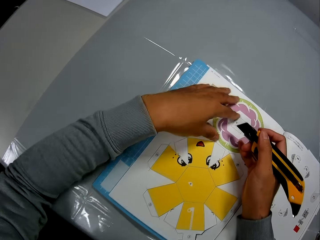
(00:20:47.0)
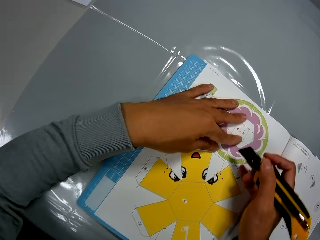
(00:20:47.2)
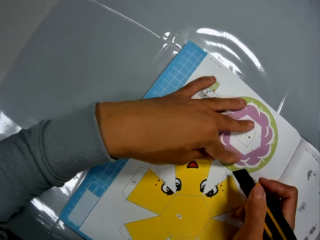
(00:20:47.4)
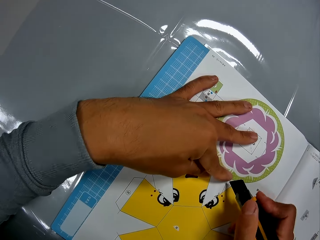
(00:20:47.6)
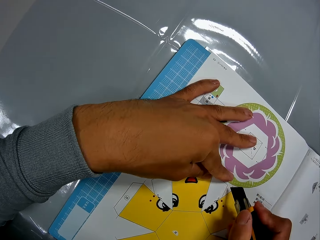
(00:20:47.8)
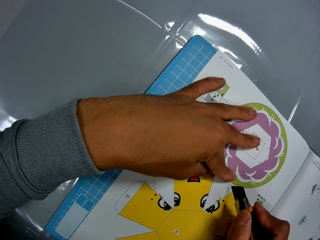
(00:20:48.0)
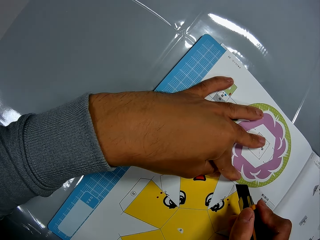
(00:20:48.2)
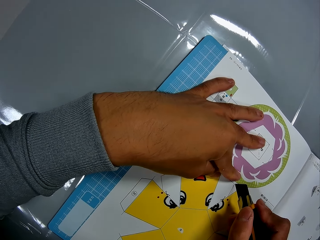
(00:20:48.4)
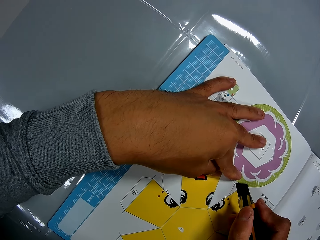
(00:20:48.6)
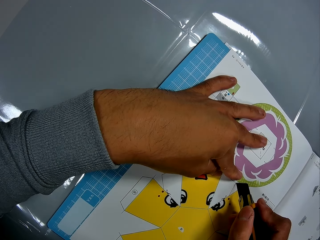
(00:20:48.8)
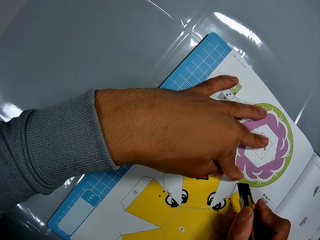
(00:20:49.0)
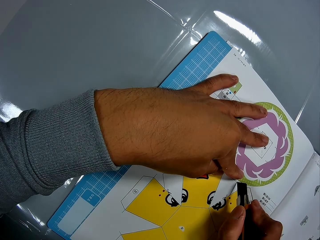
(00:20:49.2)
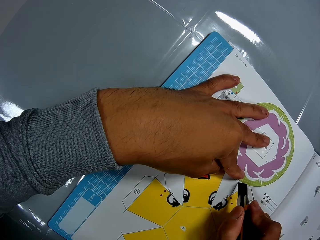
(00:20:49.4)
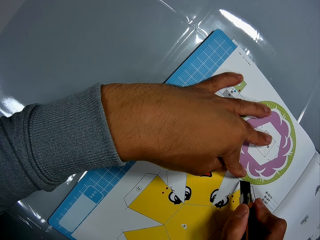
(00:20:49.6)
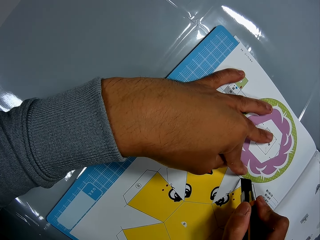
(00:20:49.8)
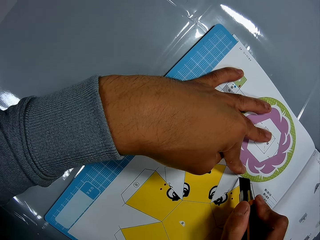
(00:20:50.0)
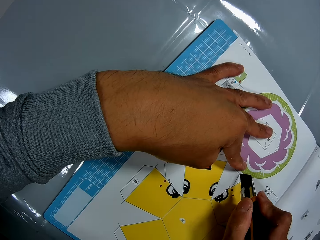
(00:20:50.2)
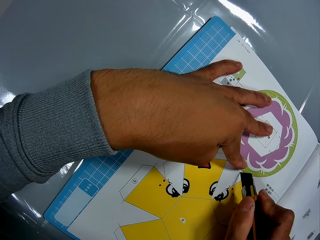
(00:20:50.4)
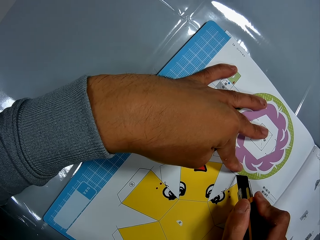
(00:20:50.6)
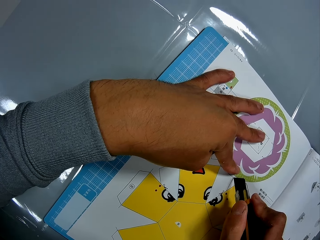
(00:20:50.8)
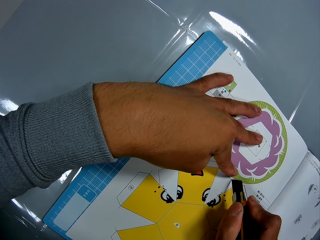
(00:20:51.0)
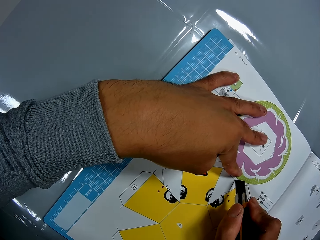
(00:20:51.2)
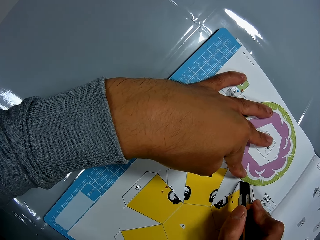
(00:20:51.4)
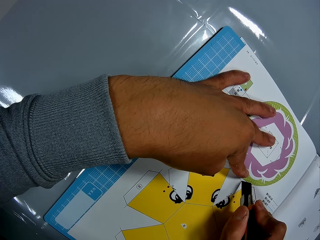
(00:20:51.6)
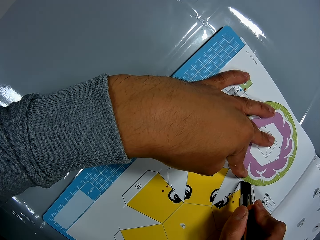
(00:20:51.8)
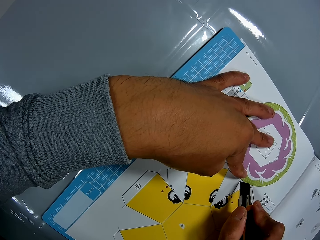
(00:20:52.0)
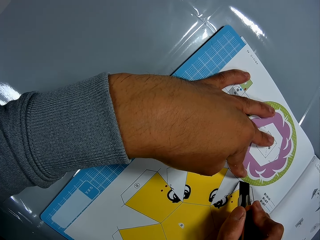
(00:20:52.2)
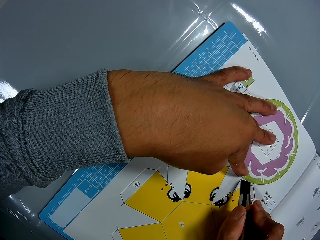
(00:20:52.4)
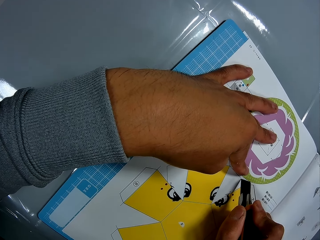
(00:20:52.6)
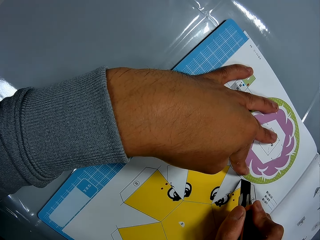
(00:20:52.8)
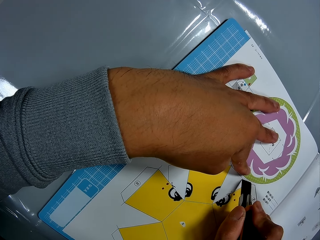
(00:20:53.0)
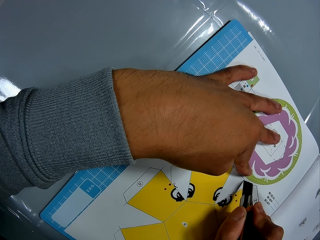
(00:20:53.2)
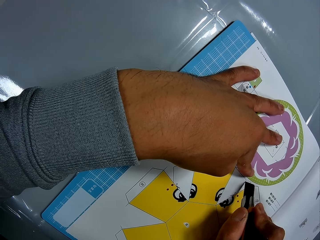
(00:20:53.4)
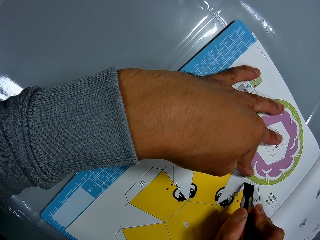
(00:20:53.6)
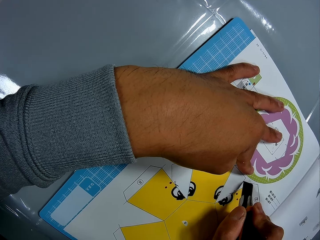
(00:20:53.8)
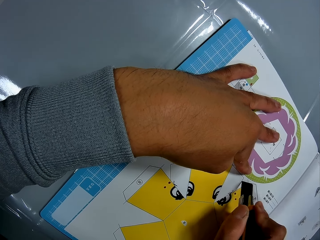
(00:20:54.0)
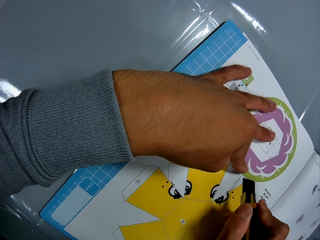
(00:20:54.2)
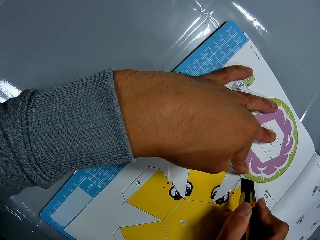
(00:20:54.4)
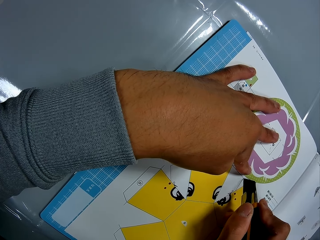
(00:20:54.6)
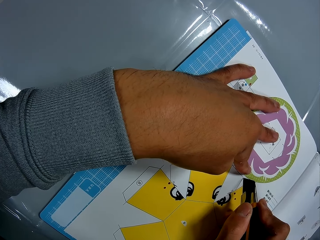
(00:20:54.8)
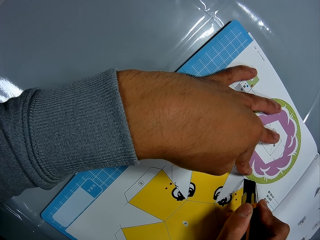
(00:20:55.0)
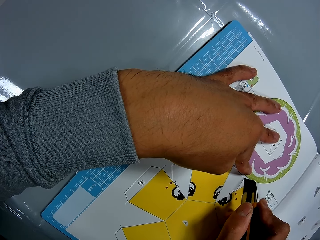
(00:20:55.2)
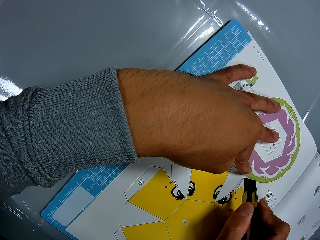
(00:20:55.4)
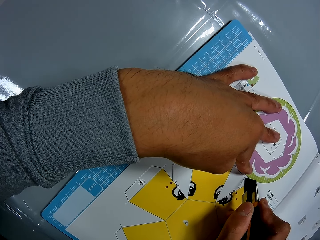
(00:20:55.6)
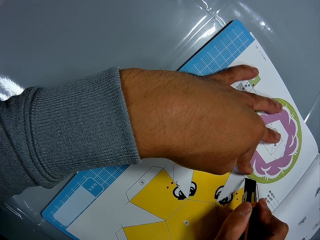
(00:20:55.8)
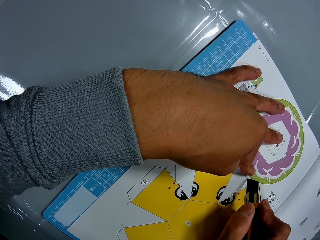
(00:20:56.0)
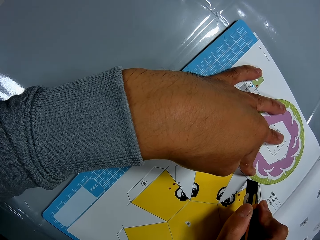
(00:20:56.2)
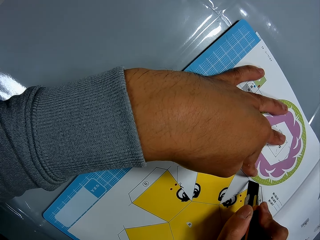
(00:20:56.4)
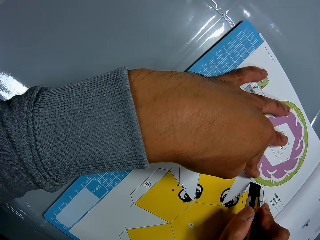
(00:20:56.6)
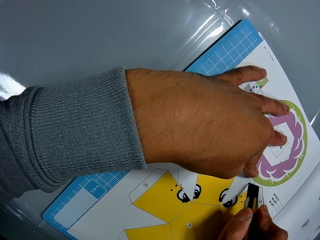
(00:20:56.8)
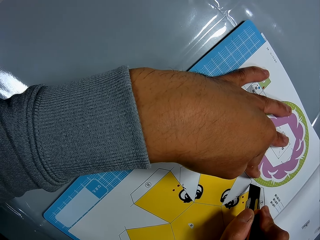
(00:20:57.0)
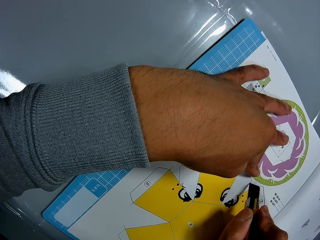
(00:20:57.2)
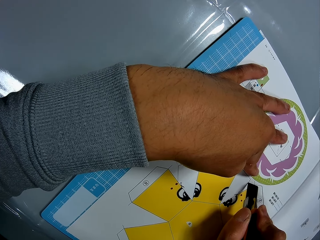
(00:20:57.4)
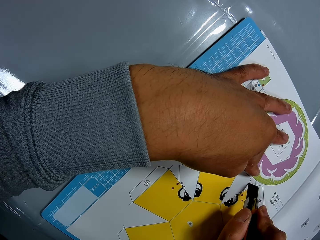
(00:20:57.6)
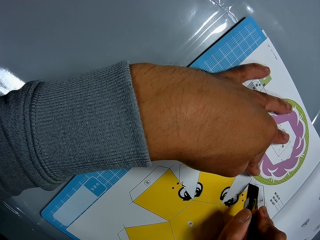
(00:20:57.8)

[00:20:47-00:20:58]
The camera wearer places his left hand on the craft book. He adjusts the craft knife on the craft pieces book page. He cuts the craft pieces book page using the craft knife on the mat craft board.

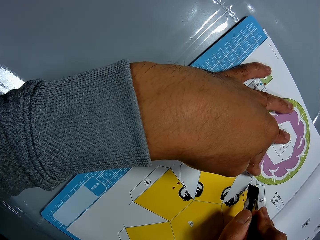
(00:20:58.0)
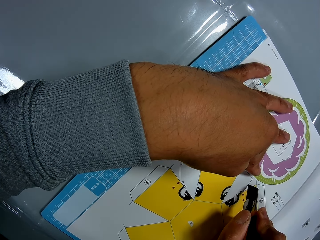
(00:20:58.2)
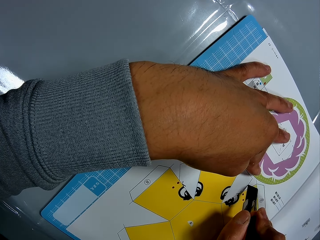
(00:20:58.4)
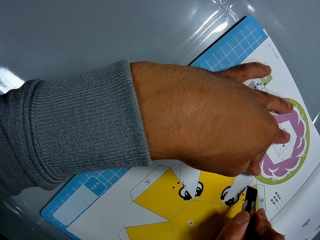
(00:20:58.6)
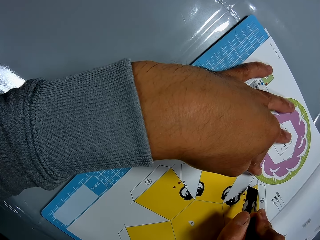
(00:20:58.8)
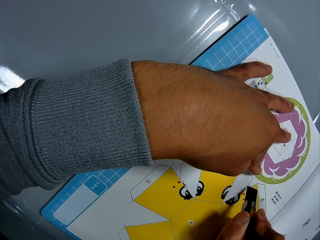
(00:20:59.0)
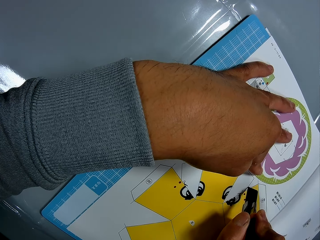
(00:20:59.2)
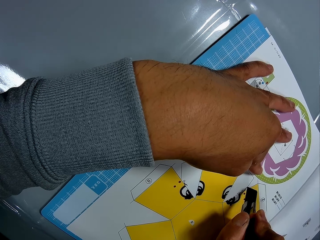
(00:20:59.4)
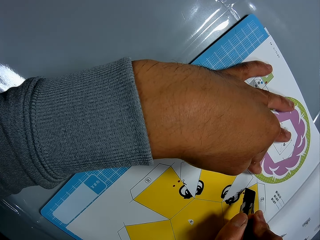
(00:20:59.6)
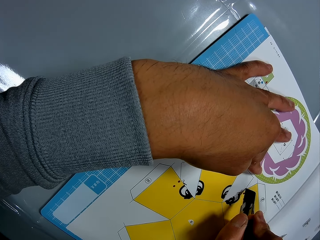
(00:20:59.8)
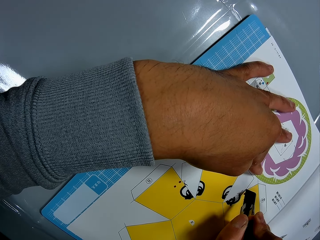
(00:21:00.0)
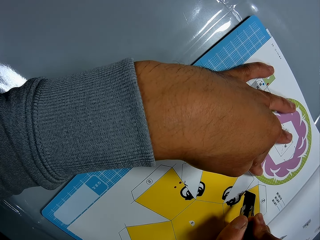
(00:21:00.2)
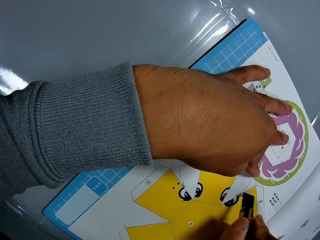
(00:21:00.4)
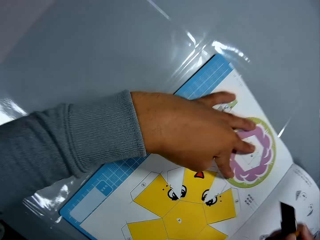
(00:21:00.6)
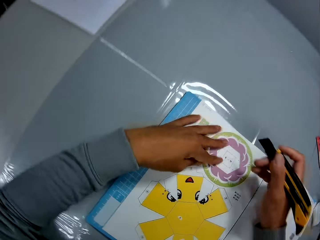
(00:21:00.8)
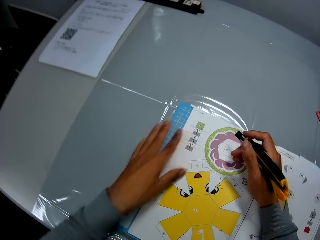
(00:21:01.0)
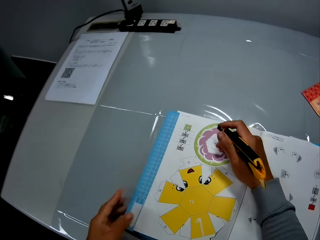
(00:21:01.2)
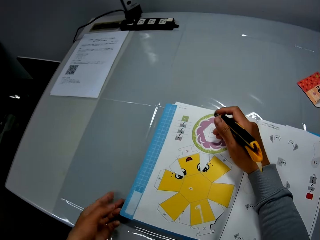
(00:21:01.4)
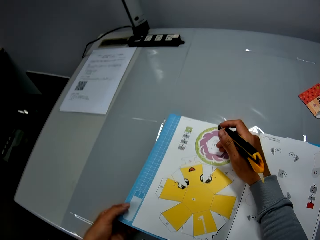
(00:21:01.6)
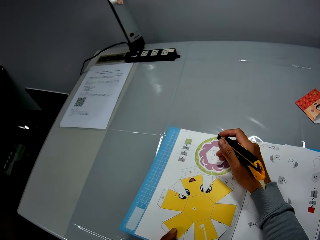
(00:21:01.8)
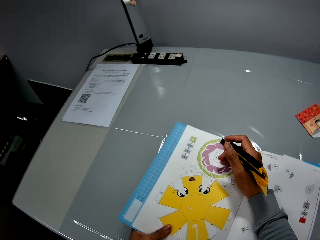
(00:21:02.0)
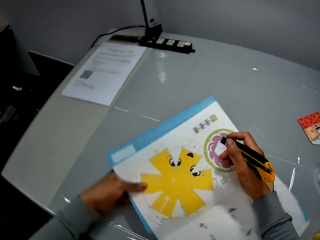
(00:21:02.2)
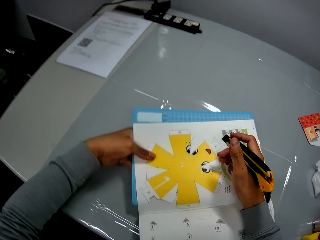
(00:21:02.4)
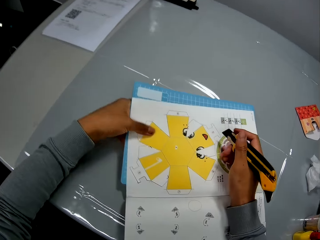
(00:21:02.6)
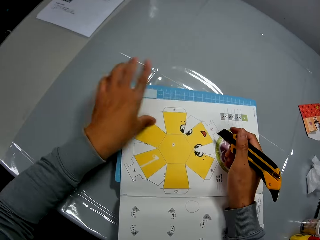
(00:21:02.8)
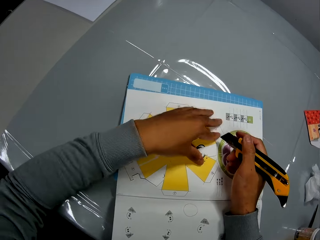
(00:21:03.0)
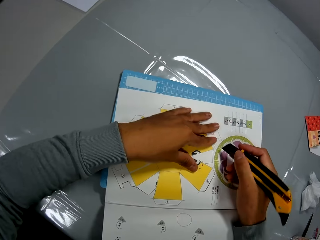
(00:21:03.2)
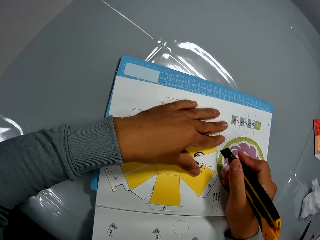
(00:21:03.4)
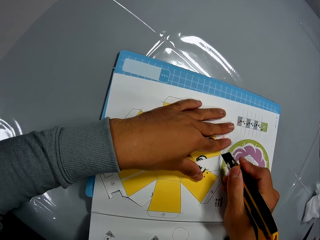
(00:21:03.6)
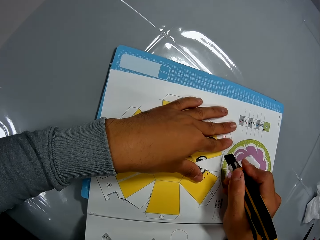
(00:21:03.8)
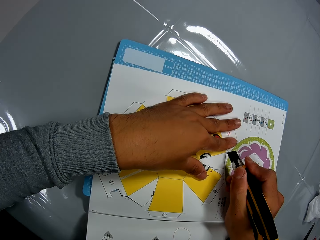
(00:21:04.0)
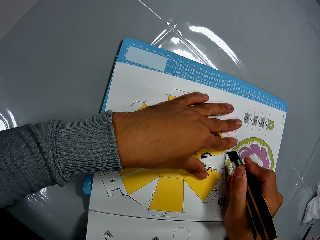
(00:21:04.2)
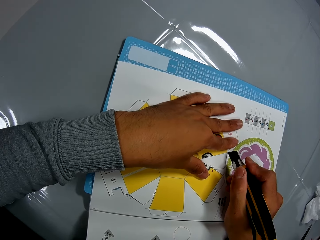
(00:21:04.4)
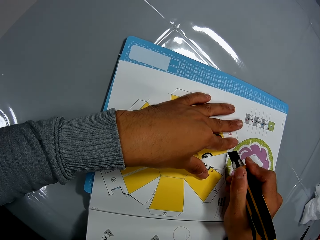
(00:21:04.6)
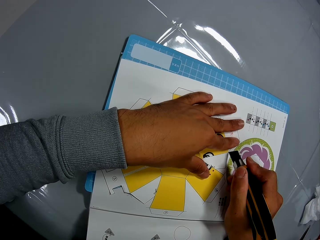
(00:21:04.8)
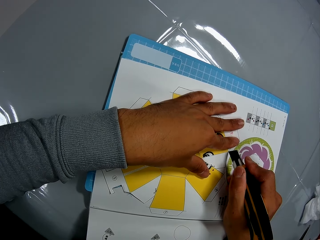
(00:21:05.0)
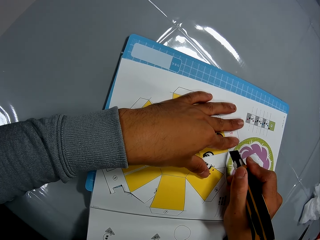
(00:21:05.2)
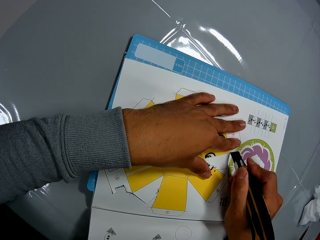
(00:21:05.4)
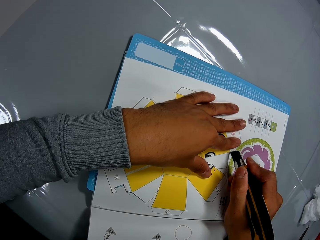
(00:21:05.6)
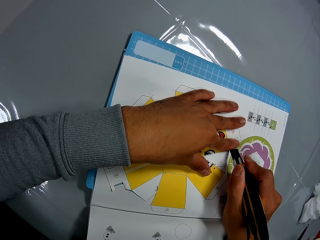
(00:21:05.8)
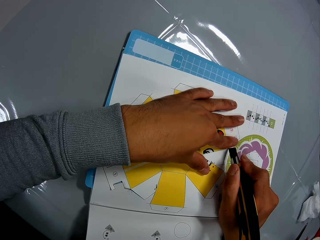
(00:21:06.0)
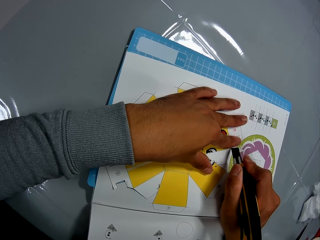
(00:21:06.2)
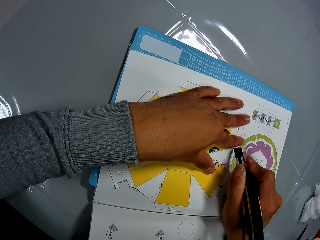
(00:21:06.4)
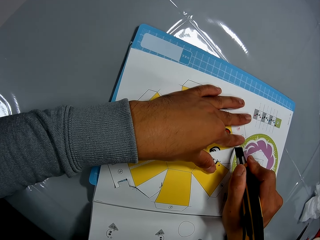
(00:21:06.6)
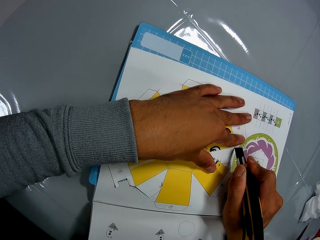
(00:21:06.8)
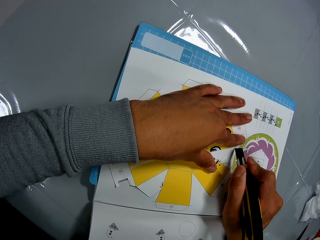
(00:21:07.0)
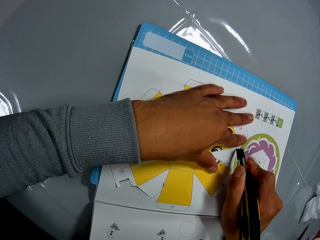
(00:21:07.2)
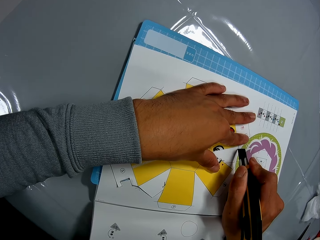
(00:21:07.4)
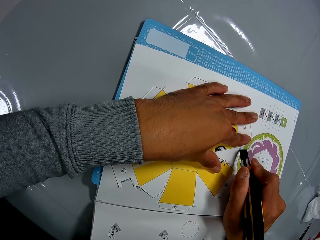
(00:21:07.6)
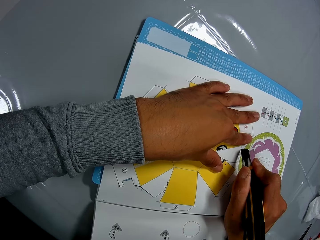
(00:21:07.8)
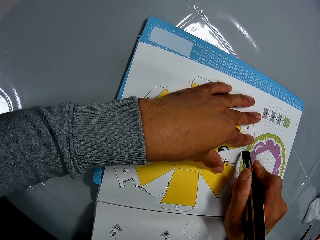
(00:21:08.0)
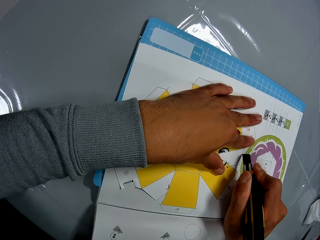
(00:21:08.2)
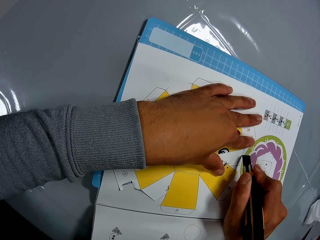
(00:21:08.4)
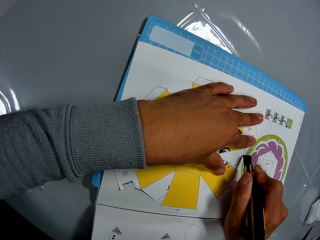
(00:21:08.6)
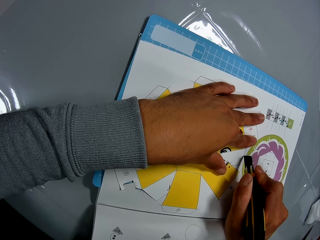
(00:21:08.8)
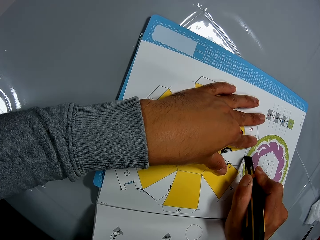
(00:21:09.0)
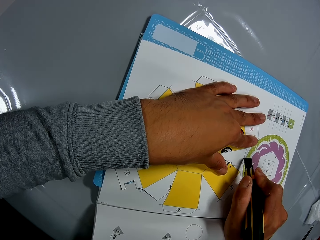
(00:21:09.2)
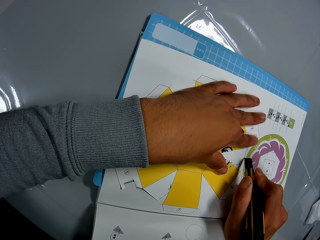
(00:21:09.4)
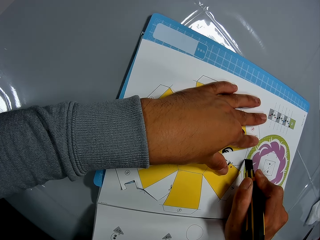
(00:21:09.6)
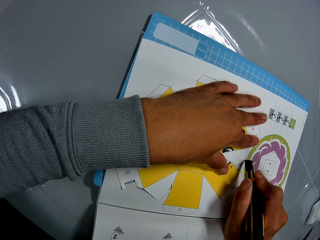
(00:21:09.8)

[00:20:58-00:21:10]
The camera wearer adjusts the craft pieces book on the table. He rotates the craft book. He places his left hand on the craft book. He adjusts the craft knife on the craft pieces book page. He cuts the craft pieces book page using the craft knife on the mat craft board.
